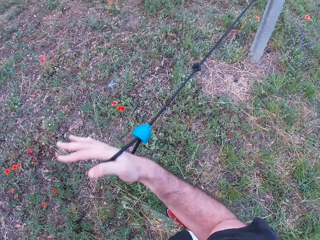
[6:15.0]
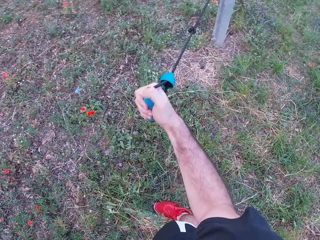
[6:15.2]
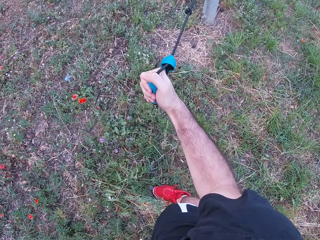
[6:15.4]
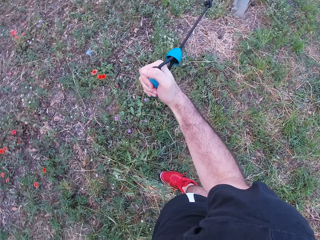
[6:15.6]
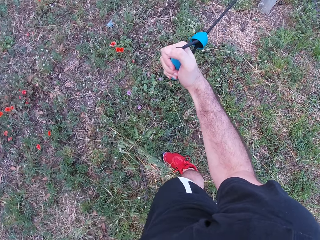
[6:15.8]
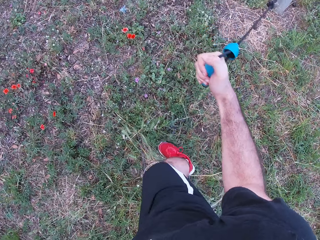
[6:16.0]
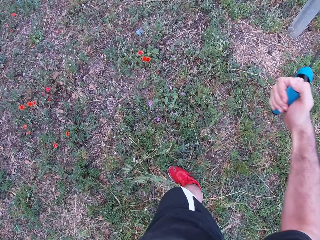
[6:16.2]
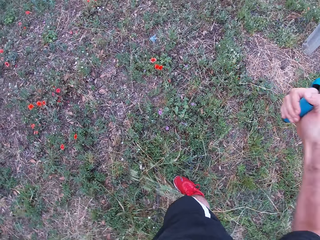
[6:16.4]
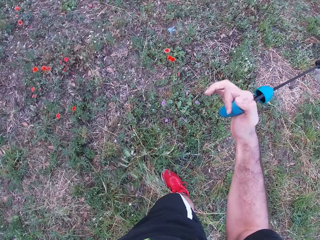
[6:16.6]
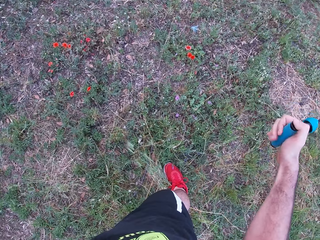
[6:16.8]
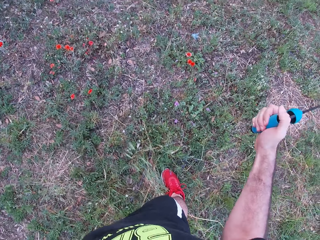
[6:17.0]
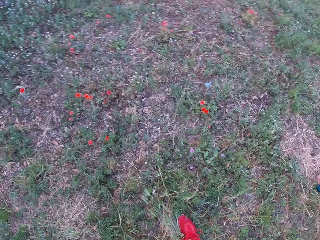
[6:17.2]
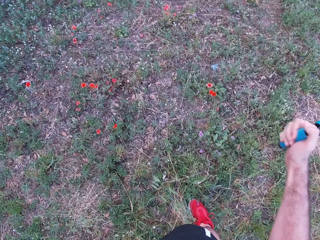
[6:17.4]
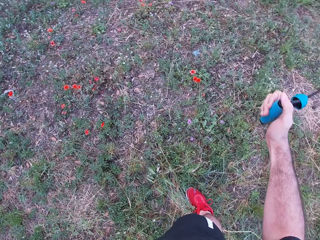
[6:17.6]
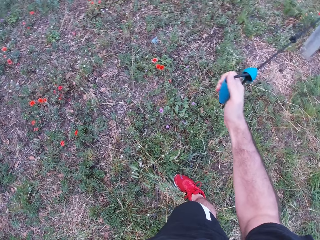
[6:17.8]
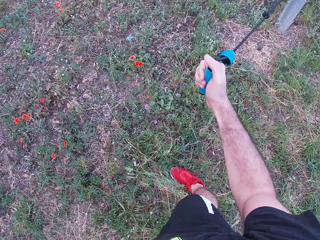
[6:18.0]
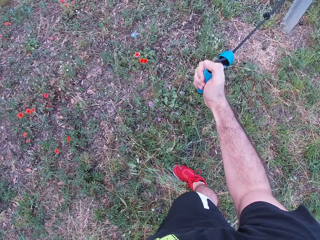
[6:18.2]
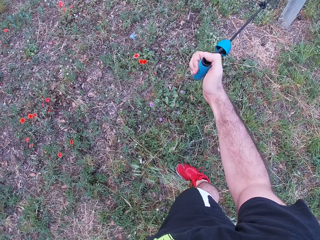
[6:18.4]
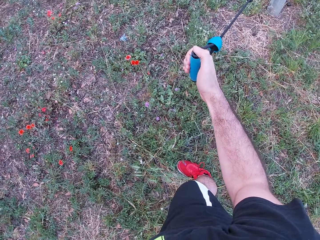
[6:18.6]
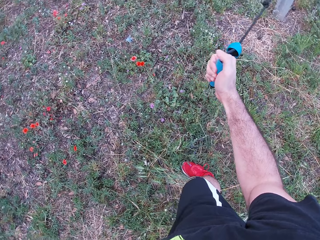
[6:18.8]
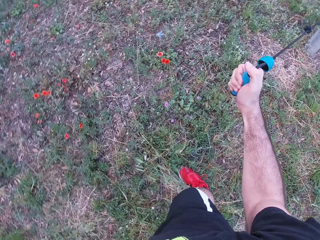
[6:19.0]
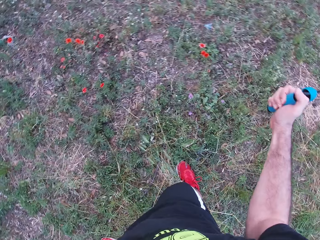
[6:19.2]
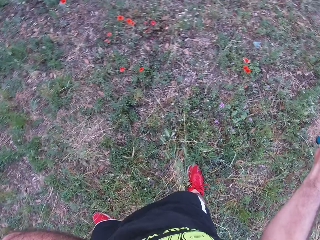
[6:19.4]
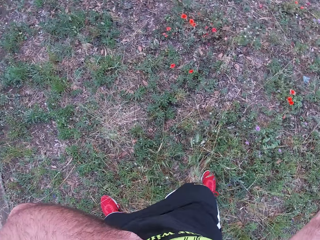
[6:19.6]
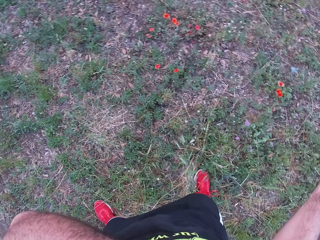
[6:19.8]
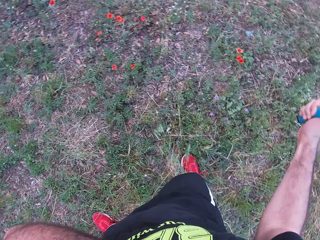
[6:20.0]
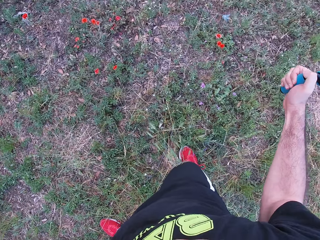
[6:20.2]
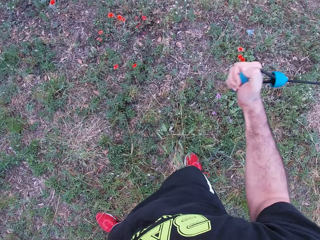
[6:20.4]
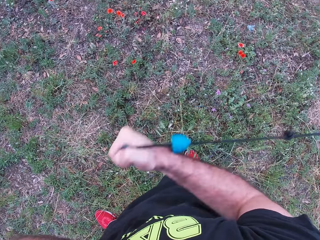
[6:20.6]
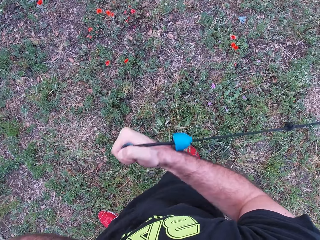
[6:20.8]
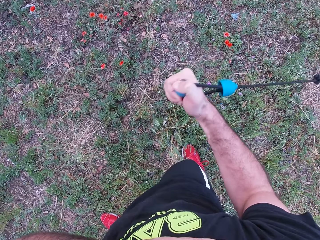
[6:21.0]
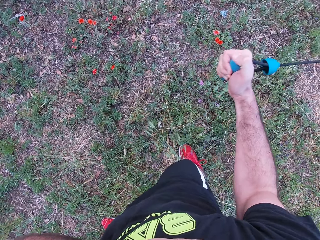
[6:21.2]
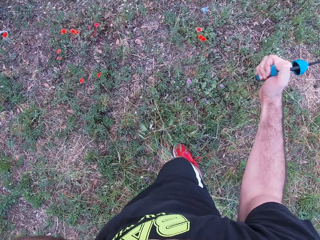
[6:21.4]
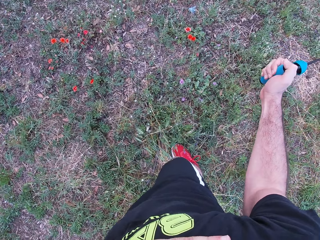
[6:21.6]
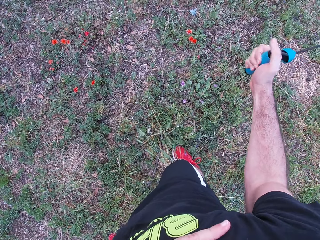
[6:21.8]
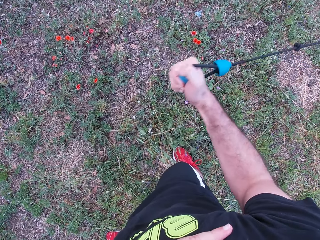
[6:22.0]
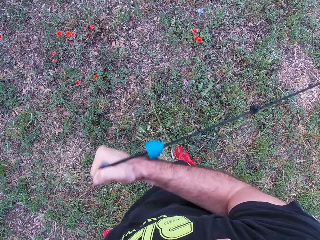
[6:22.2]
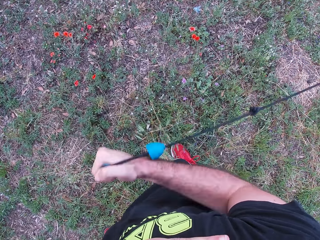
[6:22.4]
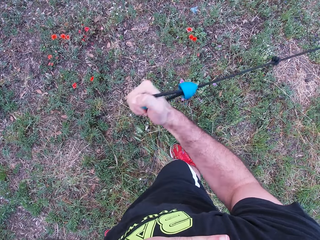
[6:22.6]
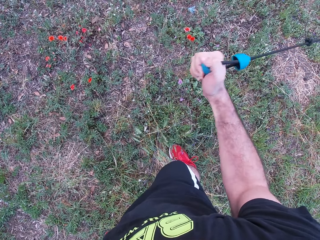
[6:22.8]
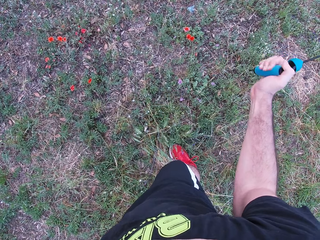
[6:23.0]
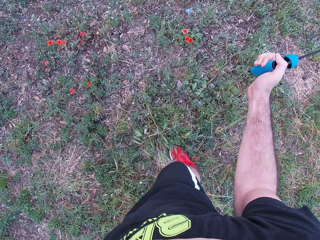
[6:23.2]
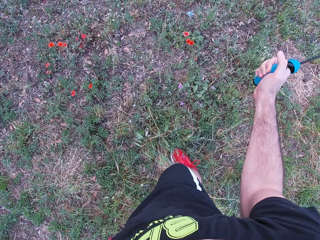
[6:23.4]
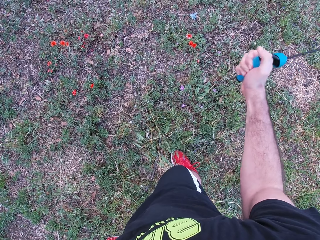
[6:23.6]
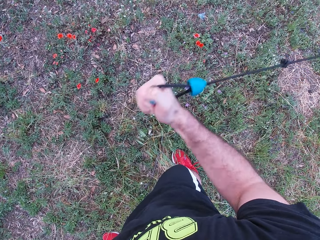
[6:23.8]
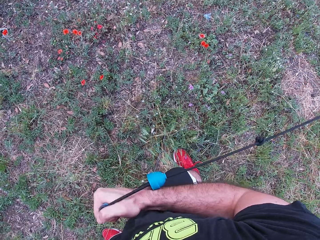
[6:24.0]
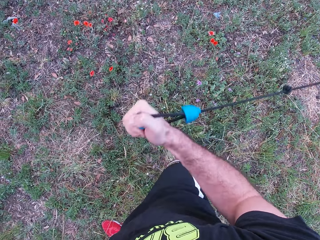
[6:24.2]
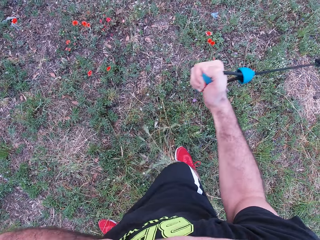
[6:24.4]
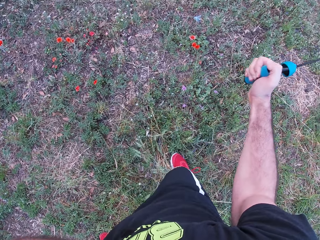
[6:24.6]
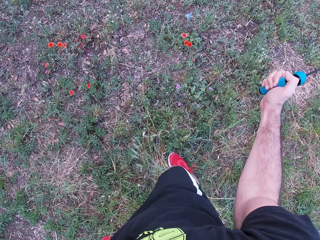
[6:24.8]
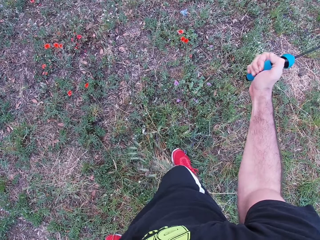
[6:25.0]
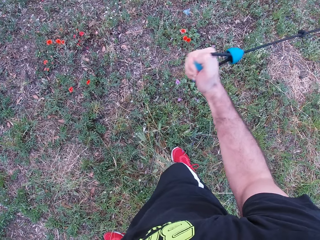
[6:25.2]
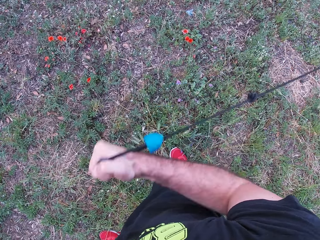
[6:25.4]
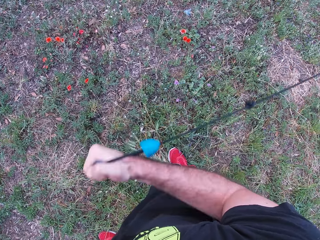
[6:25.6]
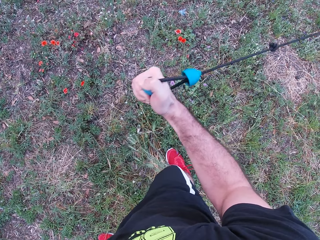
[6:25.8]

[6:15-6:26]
The camera wearer looks at the ground. They press the rope. They look at the ground. They pull the rope with the right hand.

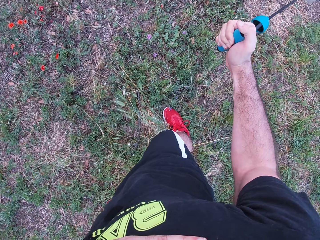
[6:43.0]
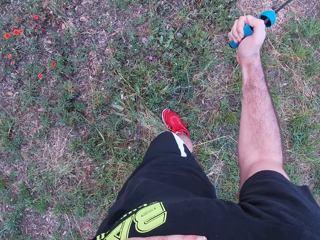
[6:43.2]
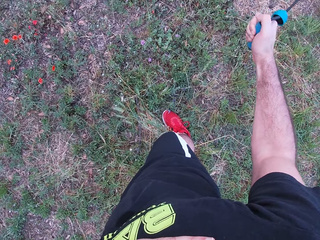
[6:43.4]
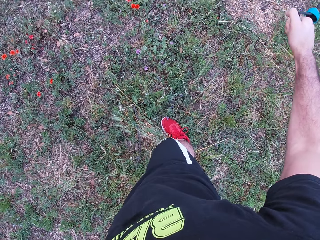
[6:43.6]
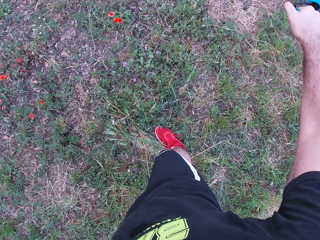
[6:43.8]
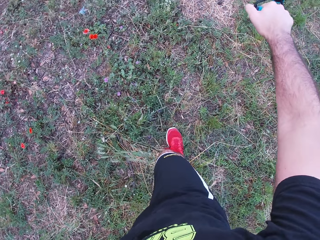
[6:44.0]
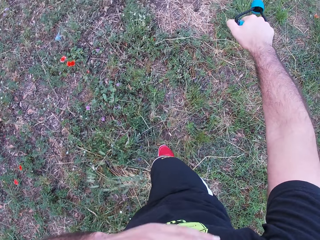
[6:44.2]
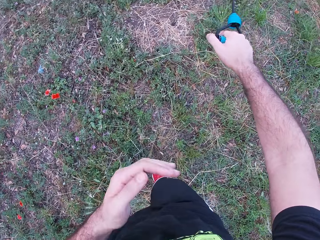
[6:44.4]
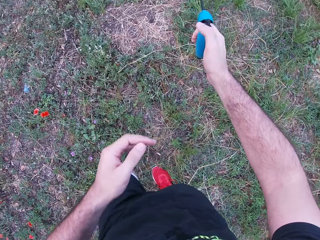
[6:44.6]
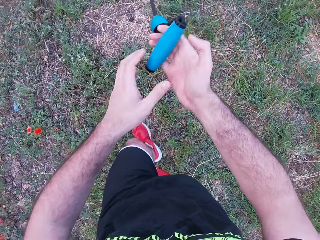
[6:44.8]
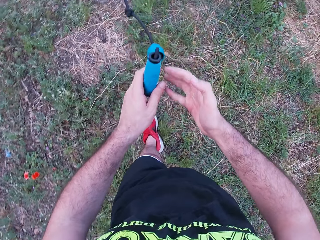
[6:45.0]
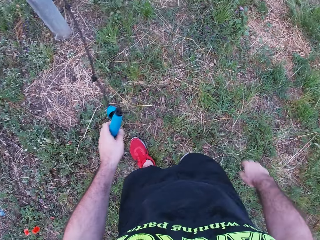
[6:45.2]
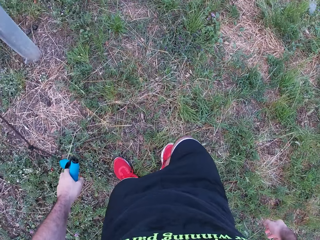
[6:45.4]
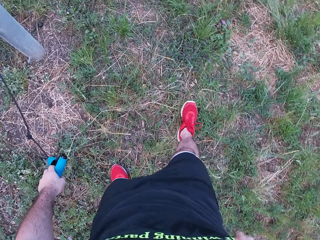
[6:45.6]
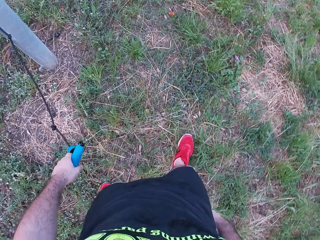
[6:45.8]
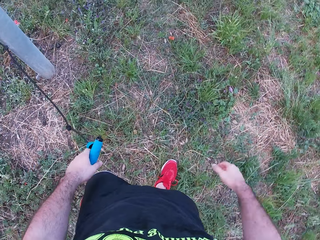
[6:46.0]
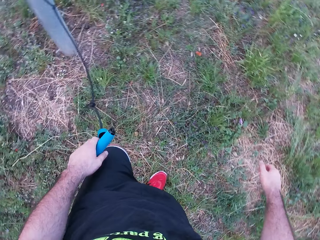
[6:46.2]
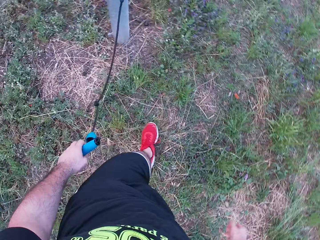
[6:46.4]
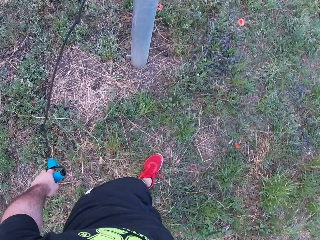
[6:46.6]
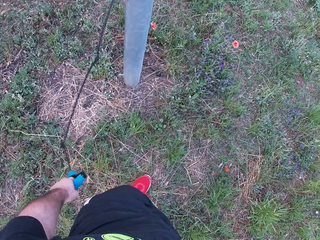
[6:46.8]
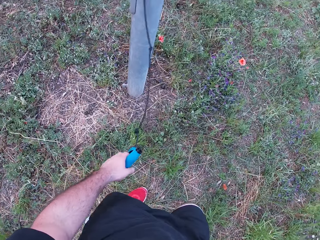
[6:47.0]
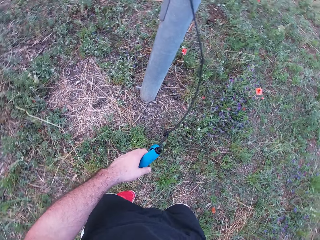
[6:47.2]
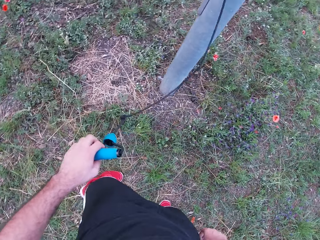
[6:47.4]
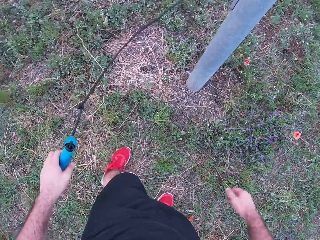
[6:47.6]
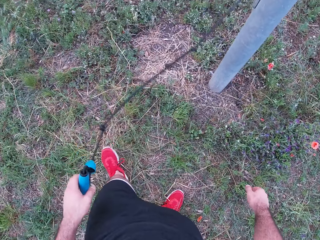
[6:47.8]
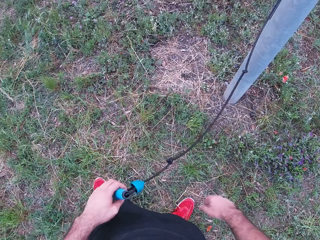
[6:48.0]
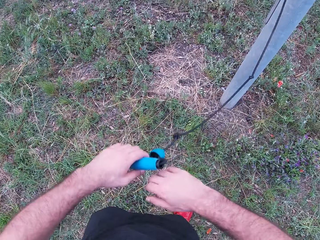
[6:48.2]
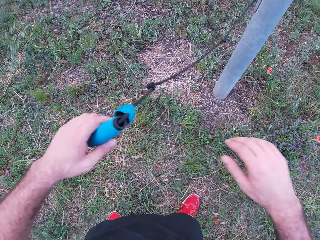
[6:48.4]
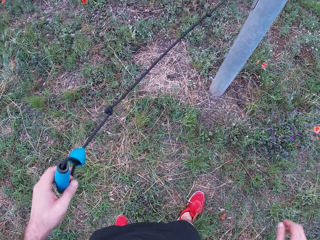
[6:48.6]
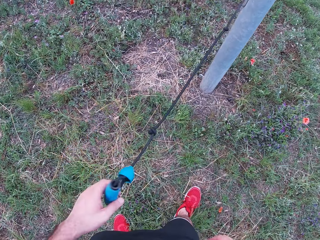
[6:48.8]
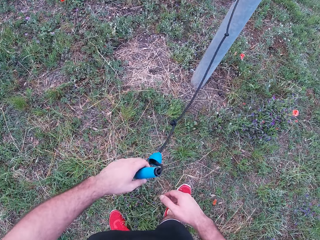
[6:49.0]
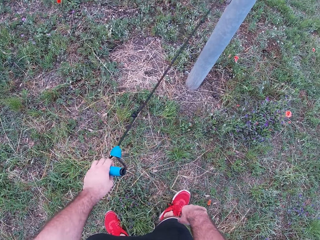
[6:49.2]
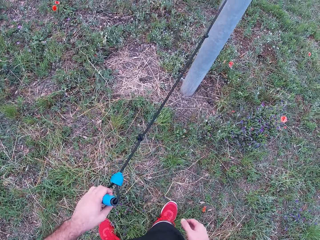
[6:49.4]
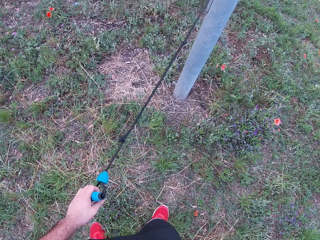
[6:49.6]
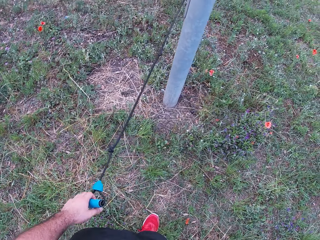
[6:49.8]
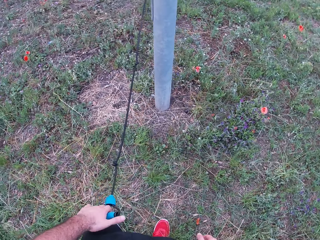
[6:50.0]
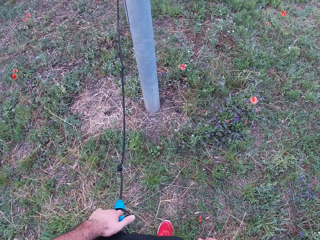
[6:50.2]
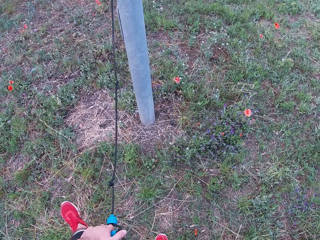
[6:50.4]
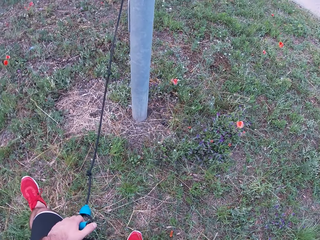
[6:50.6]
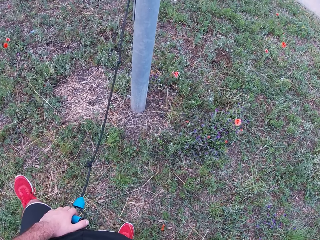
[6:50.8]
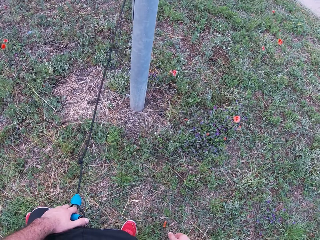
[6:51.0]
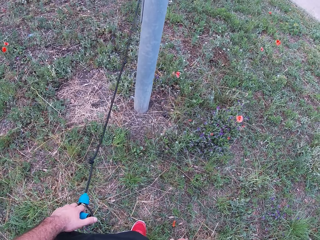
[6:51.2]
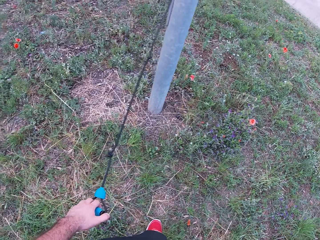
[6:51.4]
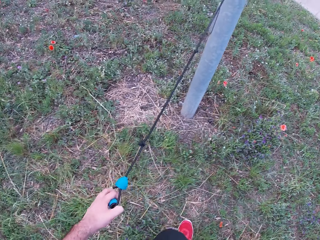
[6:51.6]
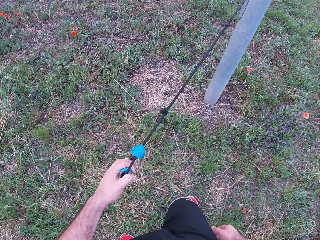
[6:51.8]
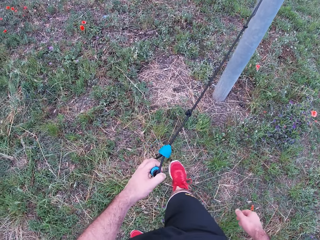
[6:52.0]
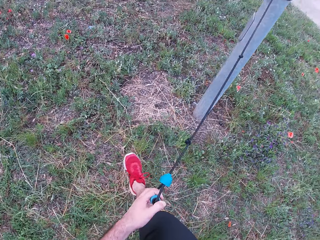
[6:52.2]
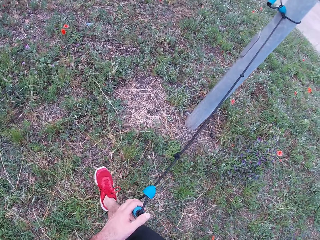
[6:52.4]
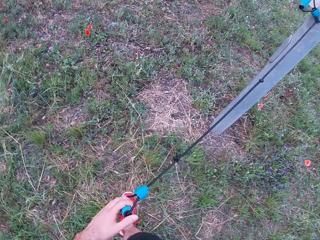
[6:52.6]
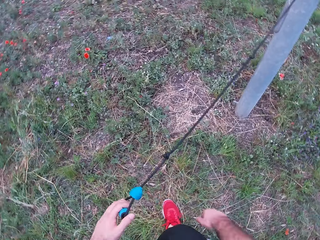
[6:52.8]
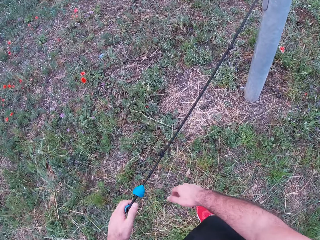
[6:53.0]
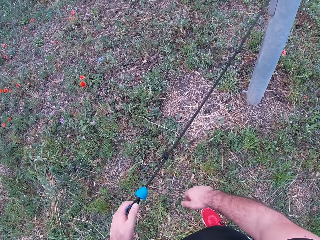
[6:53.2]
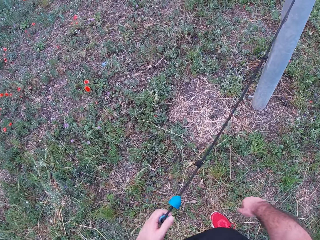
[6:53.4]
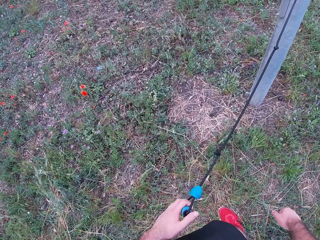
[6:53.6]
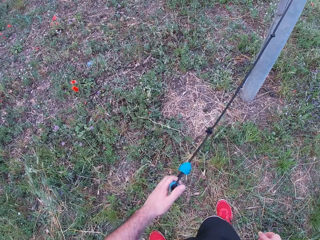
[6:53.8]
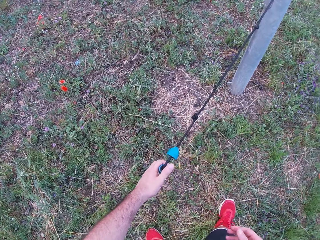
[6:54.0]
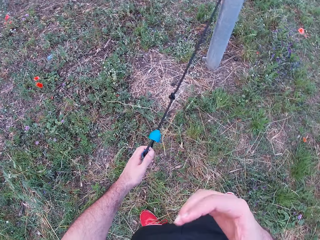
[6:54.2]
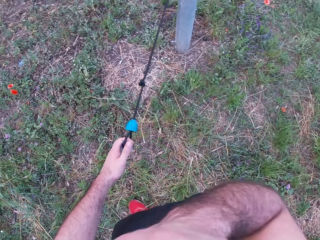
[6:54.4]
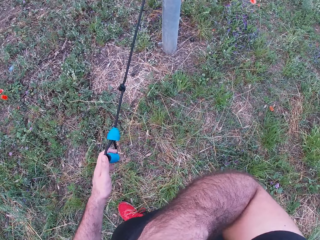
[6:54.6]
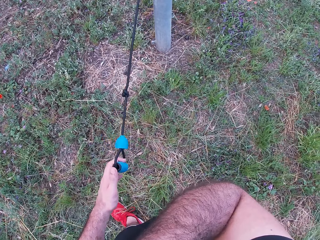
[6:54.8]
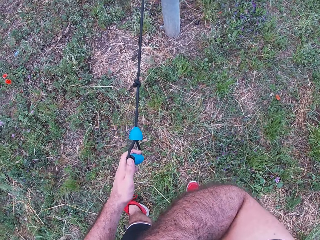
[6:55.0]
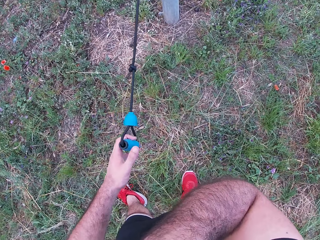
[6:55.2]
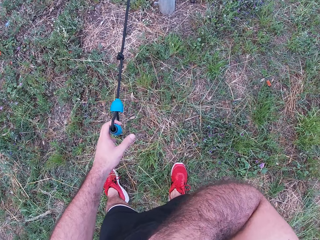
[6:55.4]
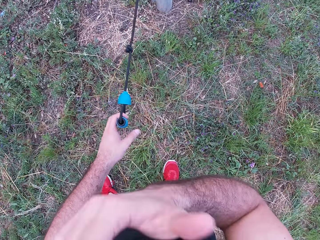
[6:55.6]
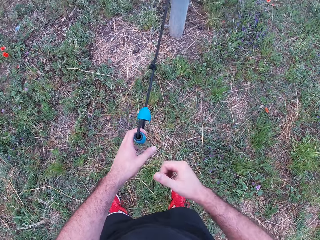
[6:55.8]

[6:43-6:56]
The camera wearer looks at the rope. They transfer the rope to the left hand. They walk around. They move both hands. They look around. They make a step. They look around. They lift the right hand. They look around.
